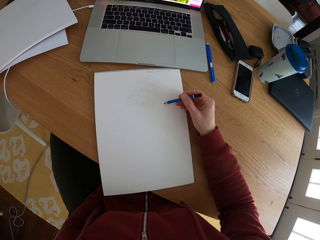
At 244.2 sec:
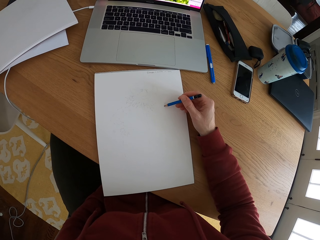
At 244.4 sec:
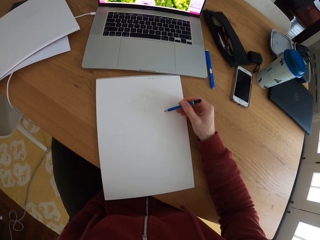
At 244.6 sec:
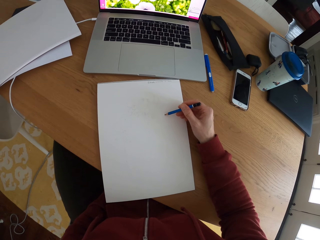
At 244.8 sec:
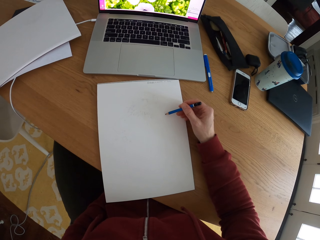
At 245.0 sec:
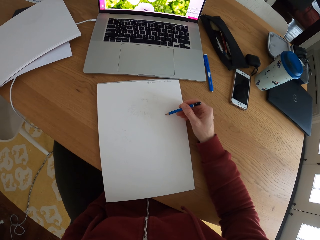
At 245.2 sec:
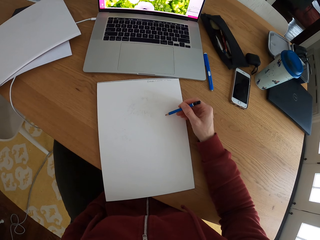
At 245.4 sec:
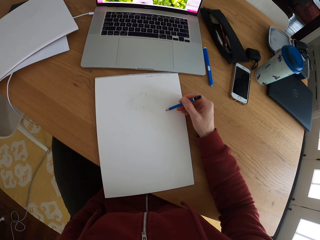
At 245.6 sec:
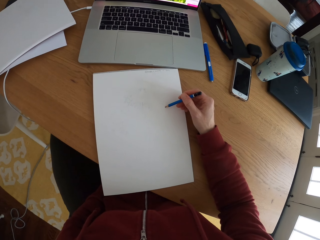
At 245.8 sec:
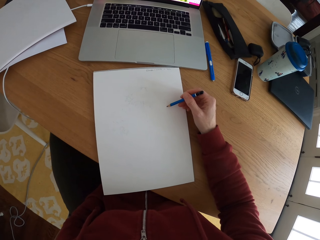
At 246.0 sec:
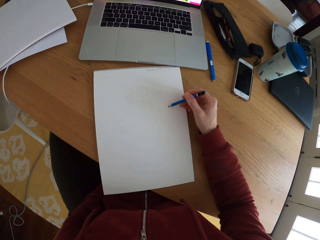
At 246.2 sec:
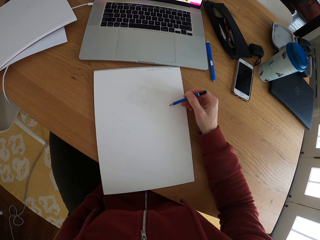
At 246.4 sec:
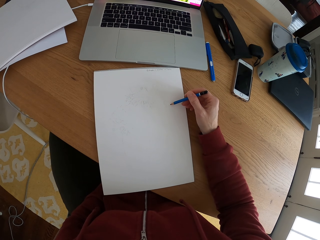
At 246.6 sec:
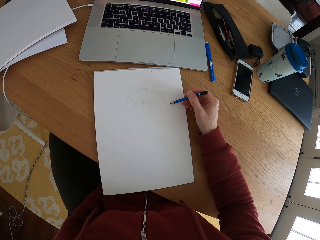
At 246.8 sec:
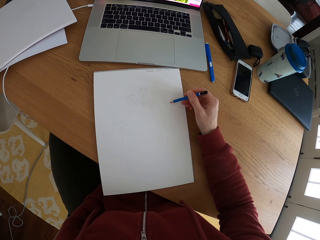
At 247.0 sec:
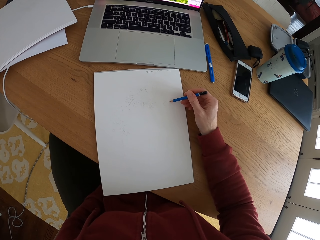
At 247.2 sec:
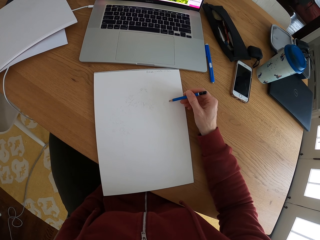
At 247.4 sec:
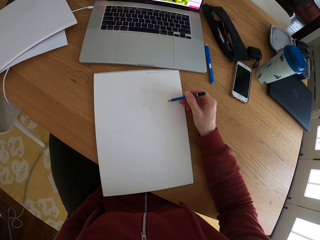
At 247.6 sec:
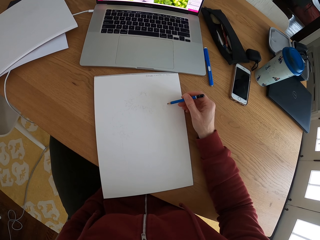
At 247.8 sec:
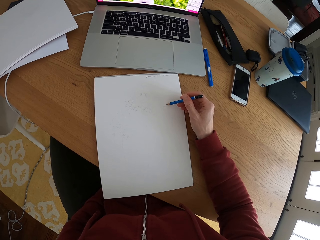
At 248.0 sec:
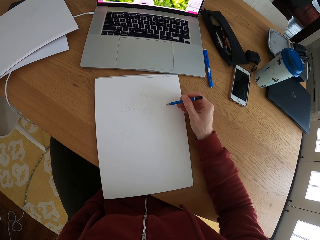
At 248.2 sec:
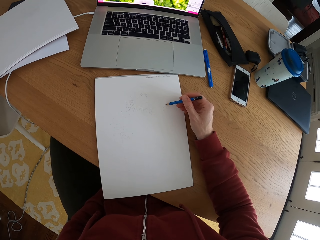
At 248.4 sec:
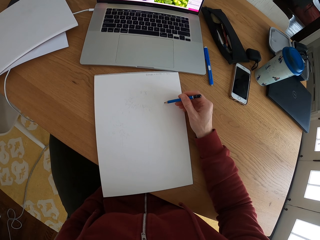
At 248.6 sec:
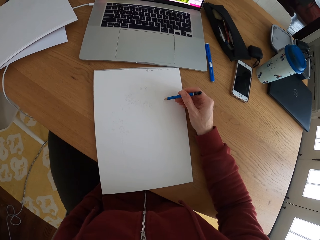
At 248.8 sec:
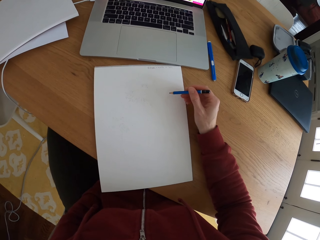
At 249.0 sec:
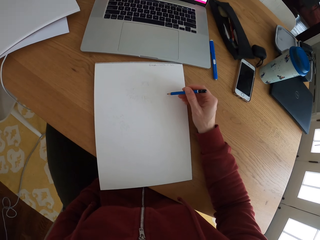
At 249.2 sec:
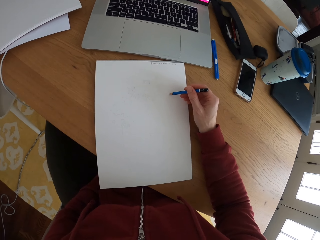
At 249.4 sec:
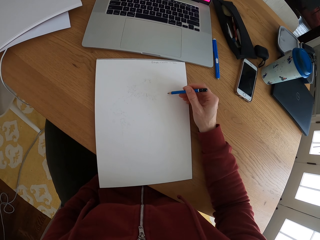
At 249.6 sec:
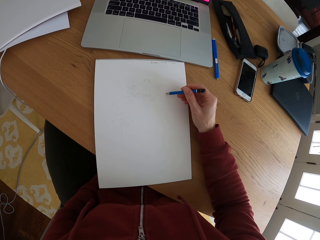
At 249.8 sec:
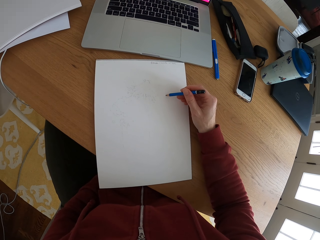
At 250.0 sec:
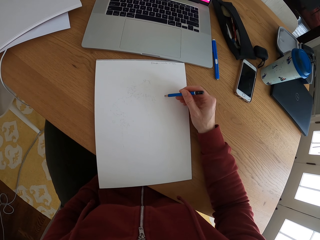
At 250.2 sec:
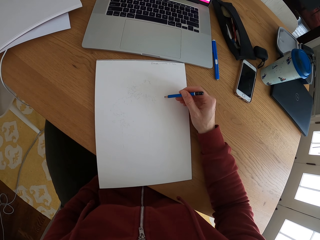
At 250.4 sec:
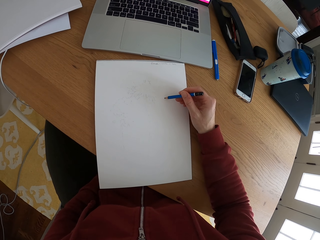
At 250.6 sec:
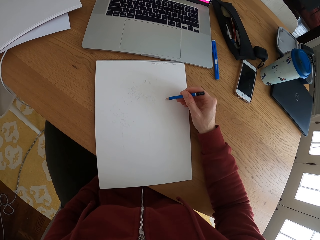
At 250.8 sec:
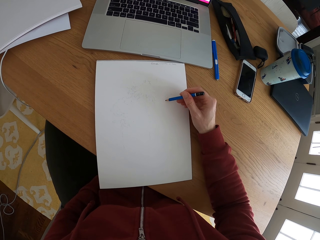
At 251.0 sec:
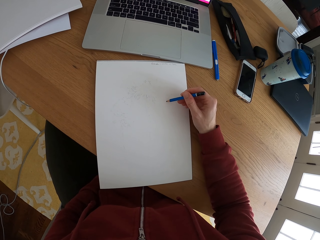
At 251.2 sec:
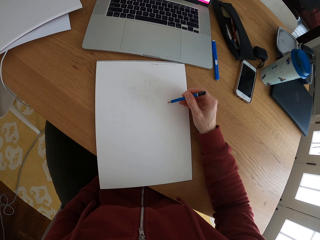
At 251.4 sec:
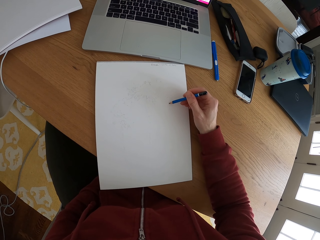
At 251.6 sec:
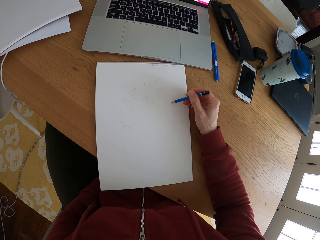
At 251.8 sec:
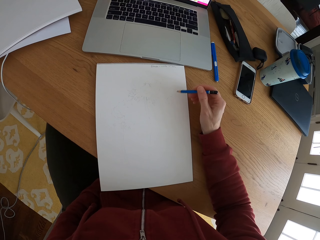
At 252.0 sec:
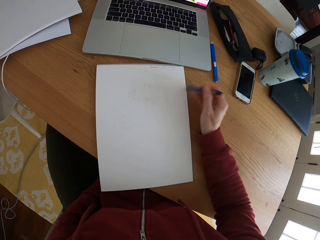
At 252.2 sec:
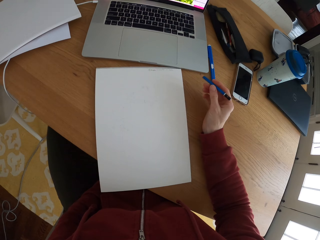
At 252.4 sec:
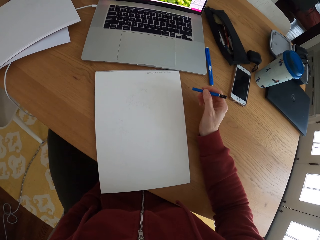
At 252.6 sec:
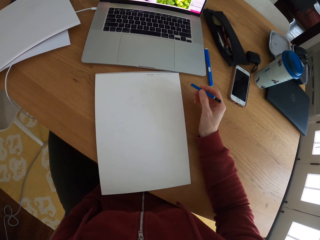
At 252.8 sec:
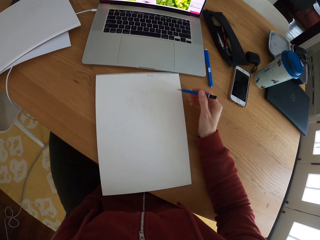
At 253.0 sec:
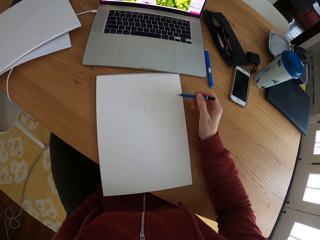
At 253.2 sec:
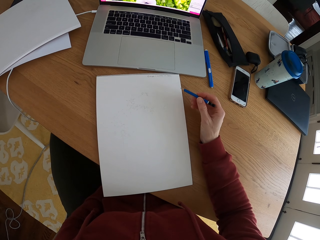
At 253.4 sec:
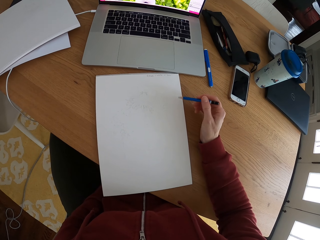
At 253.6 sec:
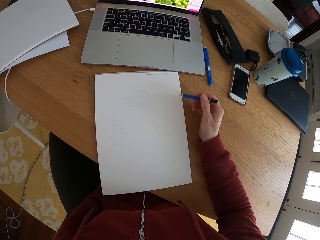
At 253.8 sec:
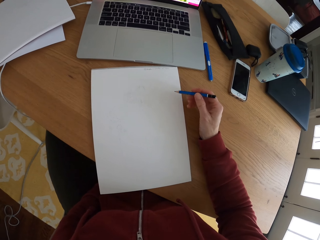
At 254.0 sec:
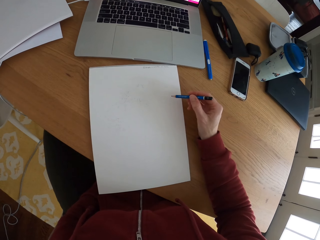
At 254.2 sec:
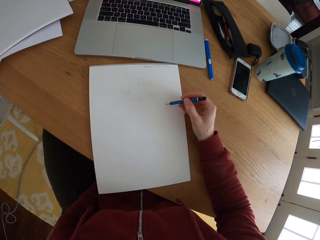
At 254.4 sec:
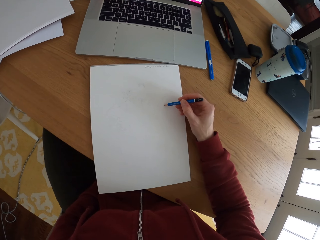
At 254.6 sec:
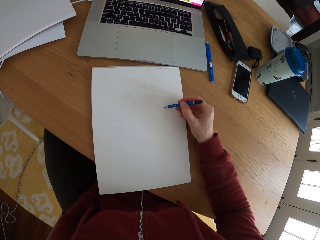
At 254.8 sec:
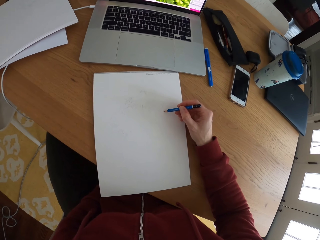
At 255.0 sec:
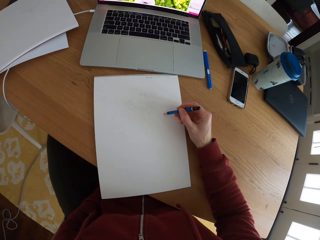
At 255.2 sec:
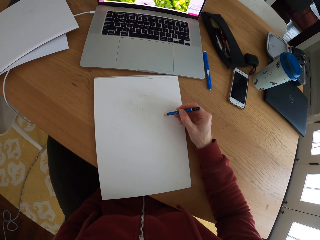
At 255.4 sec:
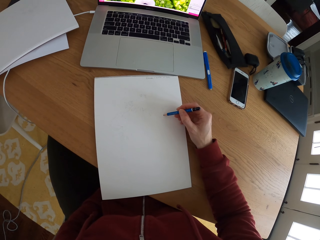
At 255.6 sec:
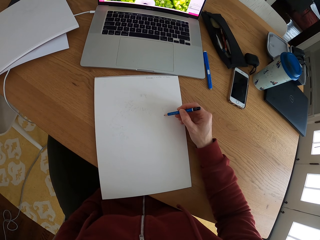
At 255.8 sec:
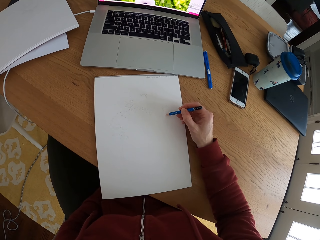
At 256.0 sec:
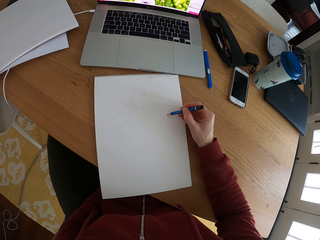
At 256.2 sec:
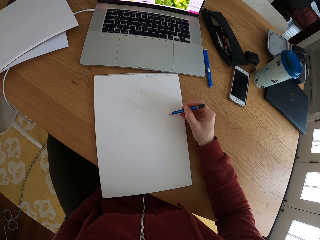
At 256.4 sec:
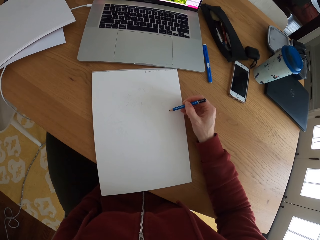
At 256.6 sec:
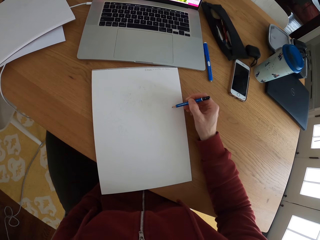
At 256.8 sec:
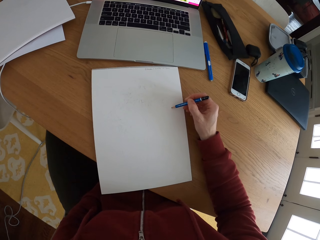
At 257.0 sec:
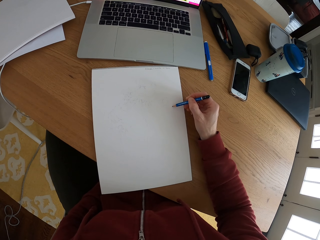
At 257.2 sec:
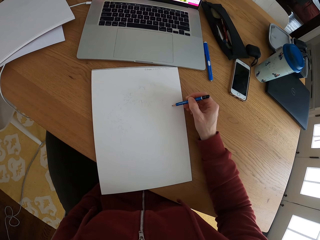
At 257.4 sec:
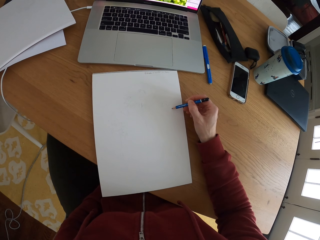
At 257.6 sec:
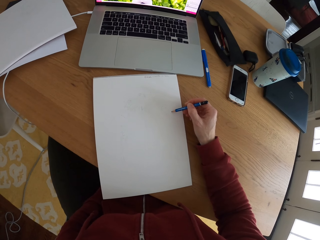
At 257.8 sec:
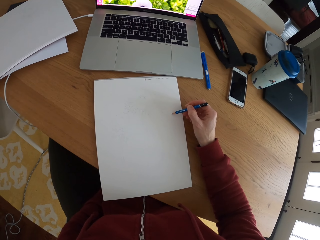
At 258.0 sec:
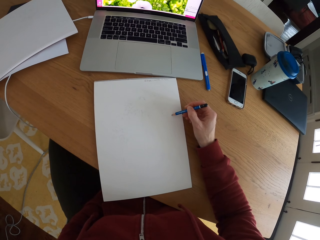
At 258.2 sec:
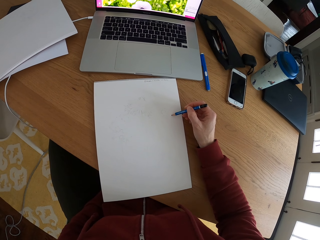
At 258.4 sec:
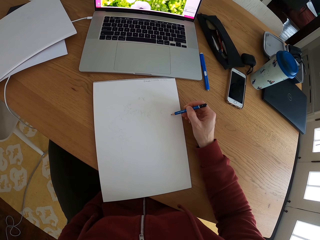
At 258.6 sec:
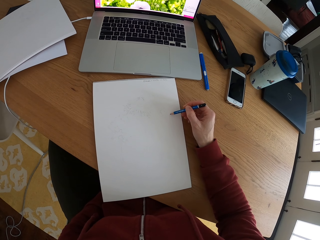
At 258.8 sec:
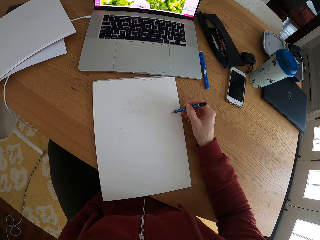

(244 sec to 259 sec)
The camera wearer stares at the sketch. They stop to draw something on a piece of paper. They draw a sketch with the pencil on the piece of paper.

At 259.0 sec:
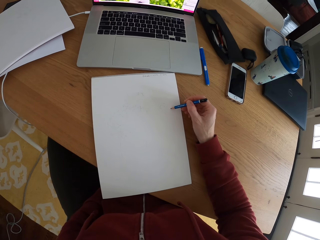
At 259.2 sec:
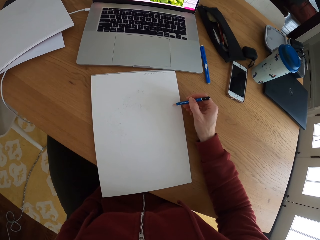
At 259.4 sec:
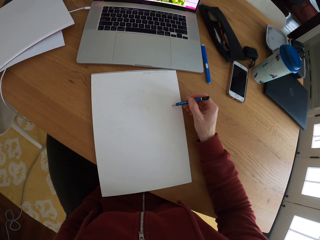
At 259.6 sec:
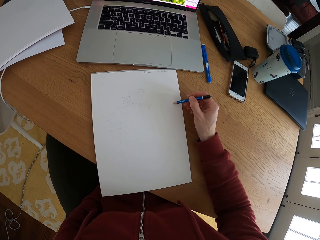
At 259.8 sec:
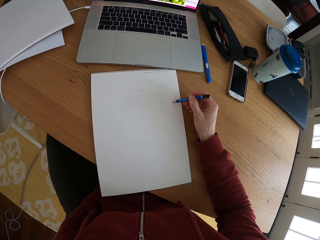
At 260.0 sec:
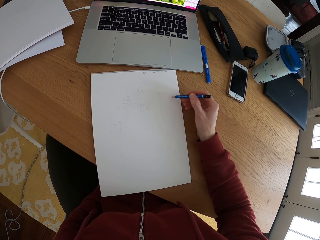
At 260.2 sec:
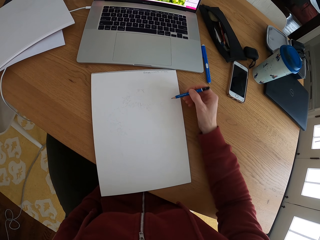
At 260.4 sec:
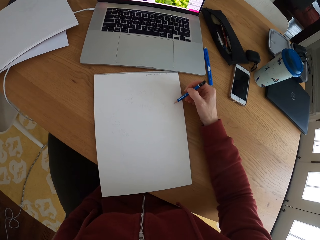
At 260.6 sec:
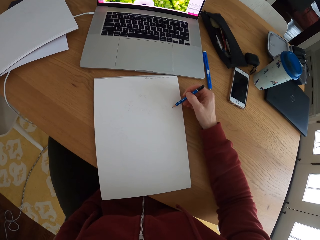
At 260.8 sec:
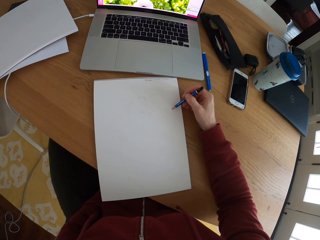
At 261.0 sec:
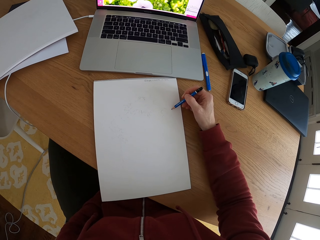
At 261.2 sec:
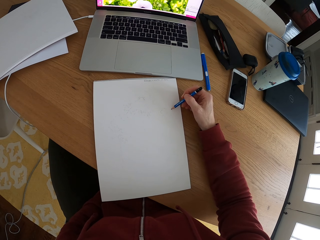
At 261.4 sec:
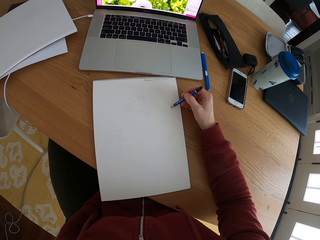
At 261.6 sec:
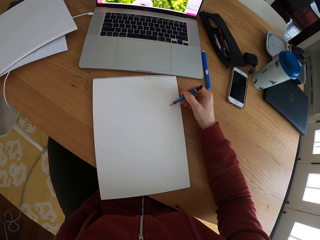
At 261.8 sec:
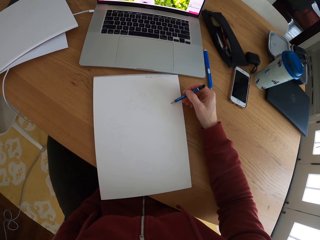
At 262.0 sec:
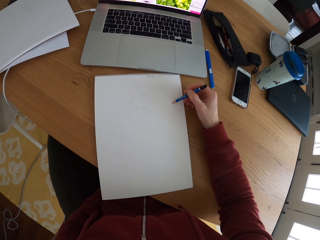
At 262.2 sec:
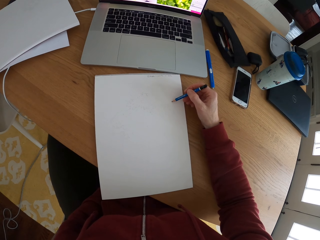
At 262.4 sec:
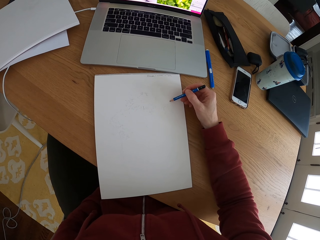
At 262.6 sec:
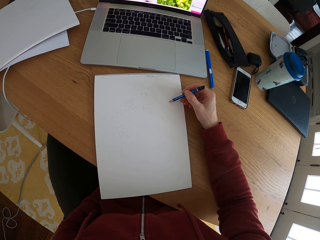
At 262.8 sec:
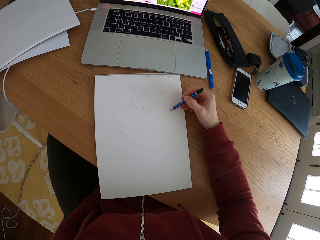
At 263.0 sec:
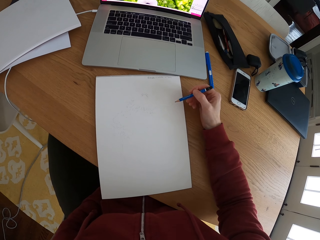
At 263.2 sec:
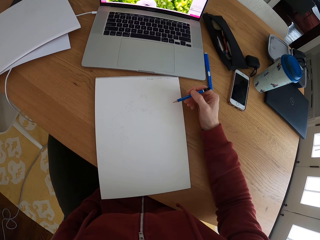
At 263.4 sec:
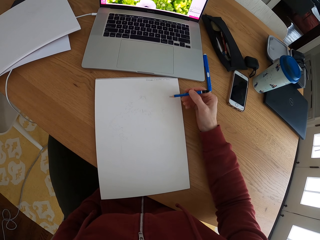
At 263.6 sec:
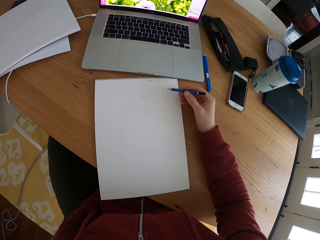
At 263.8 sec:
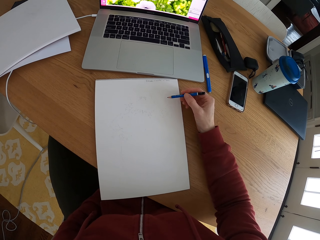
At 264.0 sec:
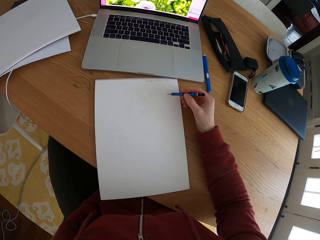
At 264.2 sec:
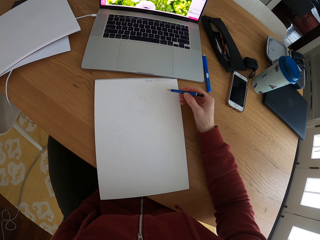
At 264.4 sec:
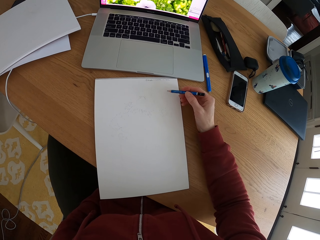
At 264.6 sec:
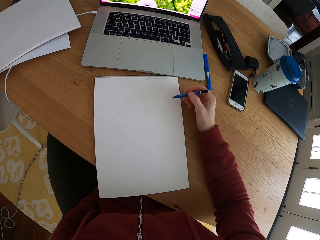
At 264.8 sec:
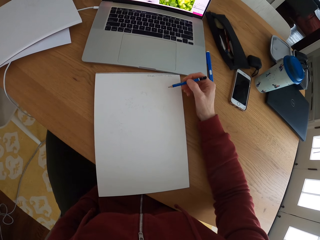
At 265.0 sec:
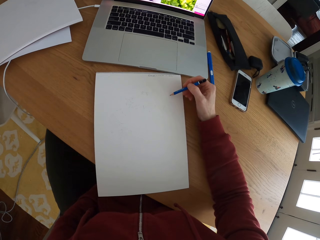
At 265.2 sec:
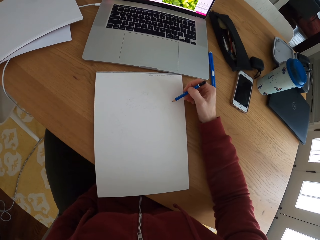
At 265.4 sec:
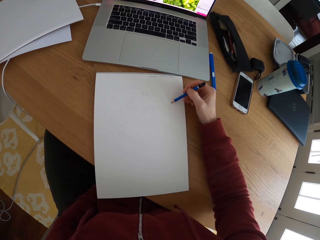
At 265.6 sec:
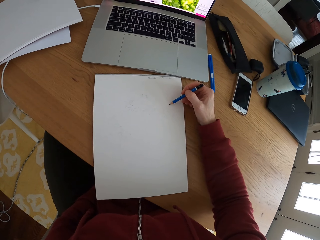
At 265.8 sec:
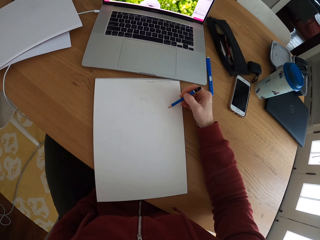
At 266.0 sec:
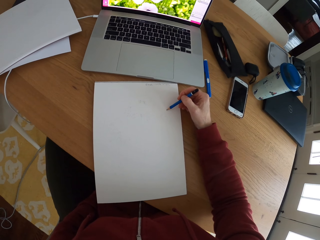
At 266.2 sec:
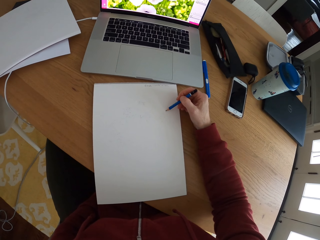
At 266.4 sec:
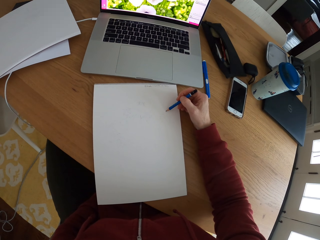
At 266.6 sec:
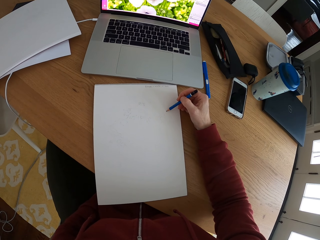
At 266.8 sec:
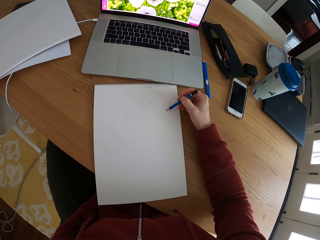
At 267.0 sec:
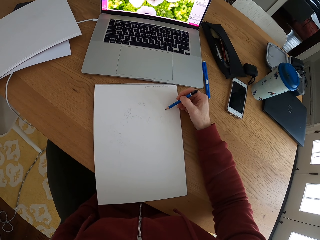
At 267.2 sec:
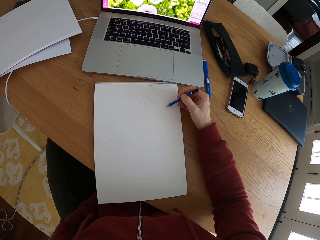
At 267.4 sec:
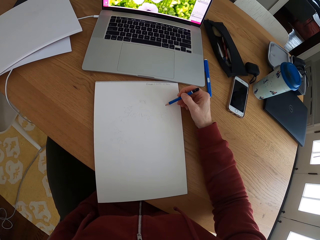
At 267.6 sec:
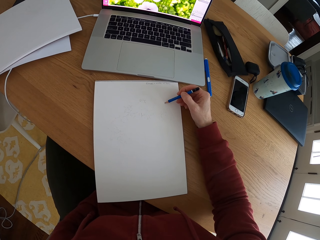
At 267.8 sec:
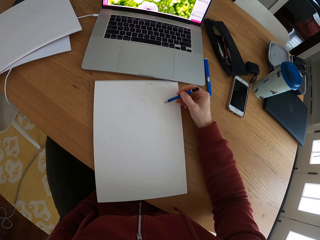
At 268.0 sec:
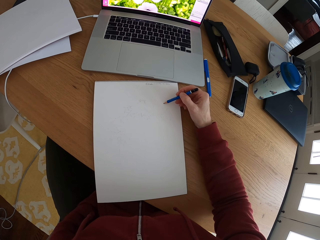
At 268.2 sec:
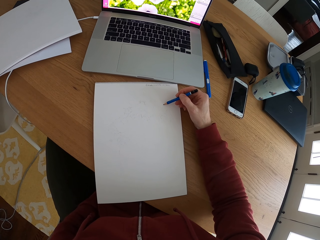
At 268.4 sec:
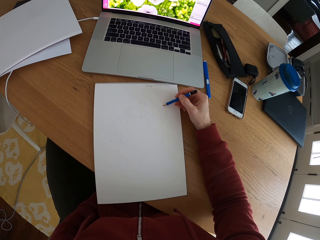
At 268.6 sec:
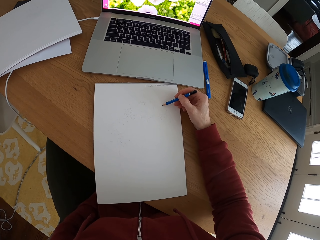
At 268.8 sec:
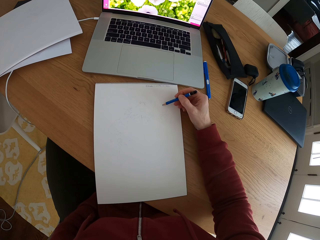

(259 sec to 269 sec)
The camera wearer stares at the sketch. They stop to draw something on a piece of paper. They draw a sketch with the pencil on the piece of paper.
